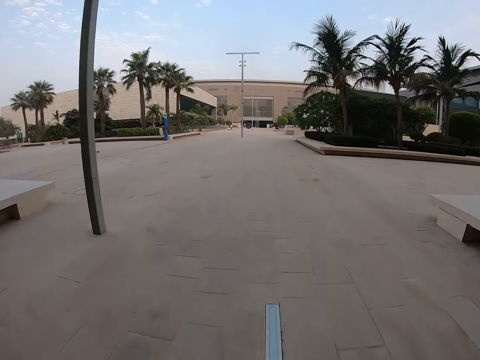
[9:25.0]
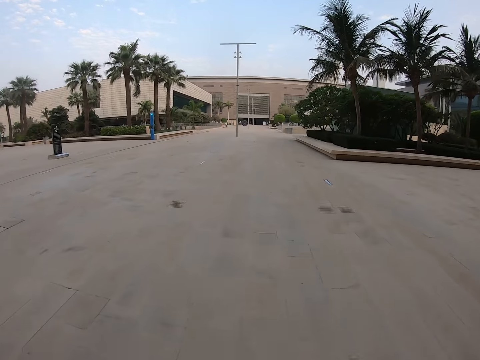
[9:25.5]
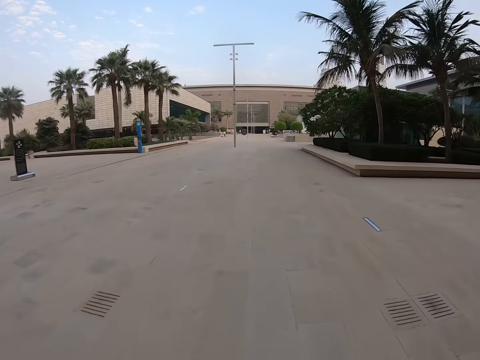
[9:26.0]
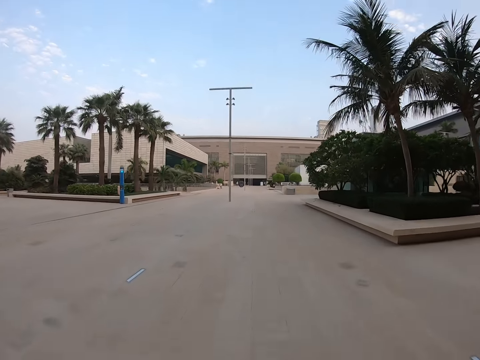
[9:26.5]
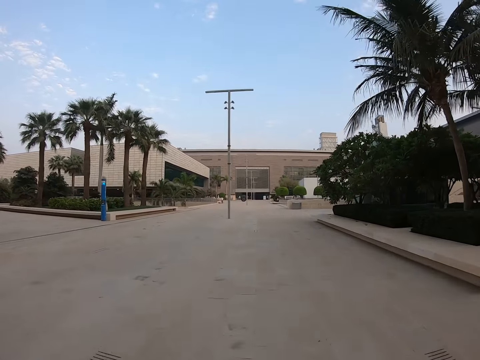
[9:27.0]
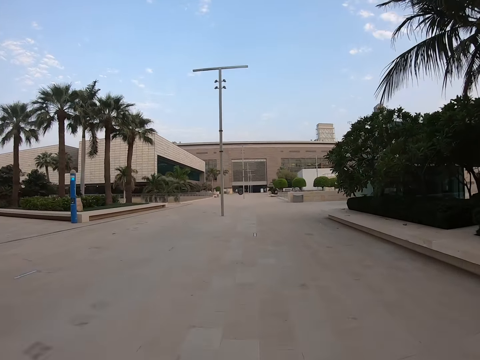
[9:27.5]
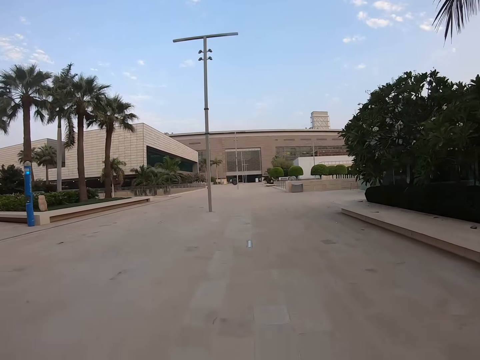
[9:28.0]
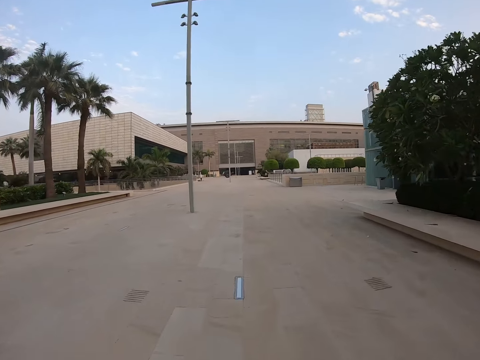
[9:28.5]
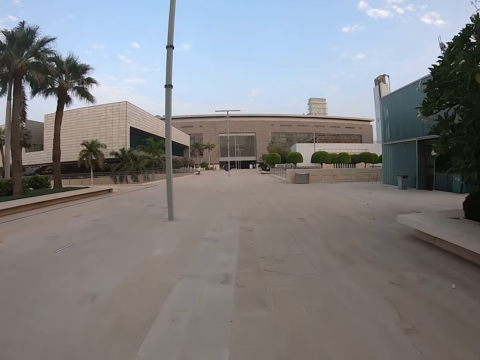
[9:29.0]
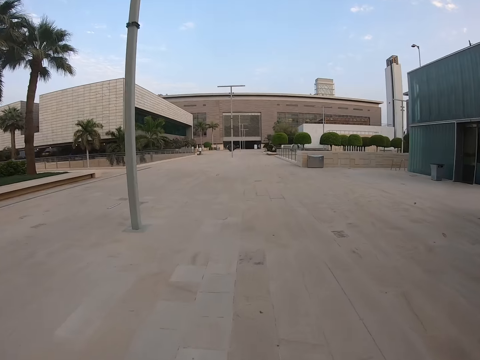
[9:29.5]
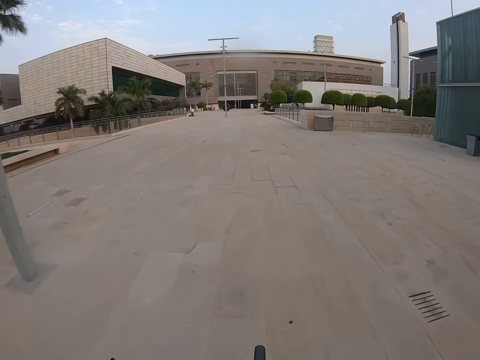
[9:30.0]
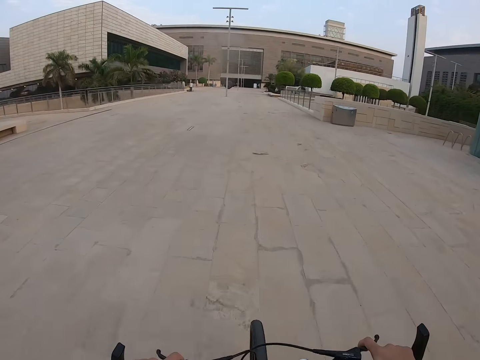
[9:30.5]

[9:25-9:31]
The camera wearer rides the bicycle out of the building.

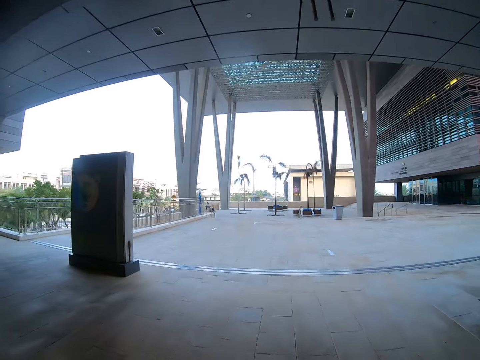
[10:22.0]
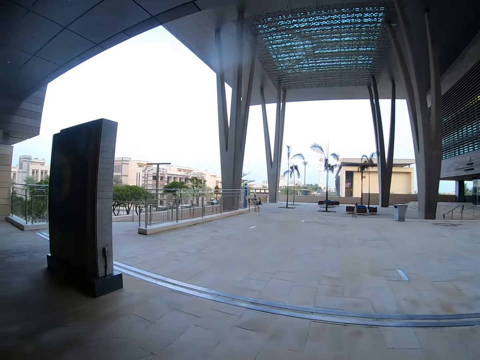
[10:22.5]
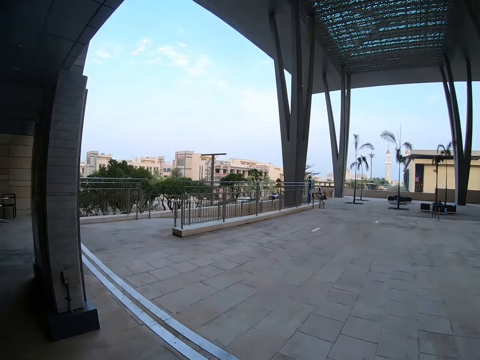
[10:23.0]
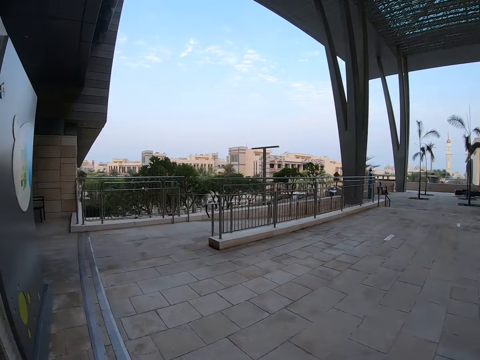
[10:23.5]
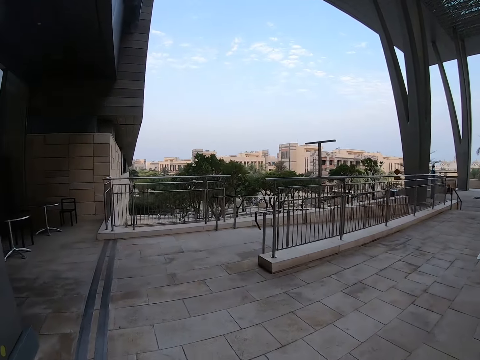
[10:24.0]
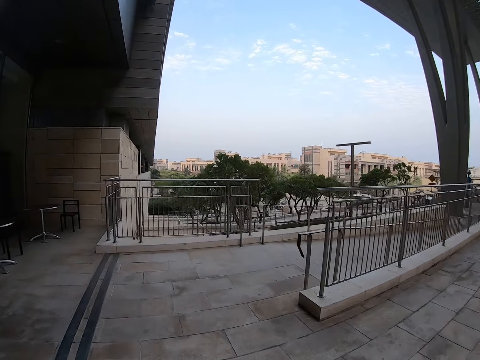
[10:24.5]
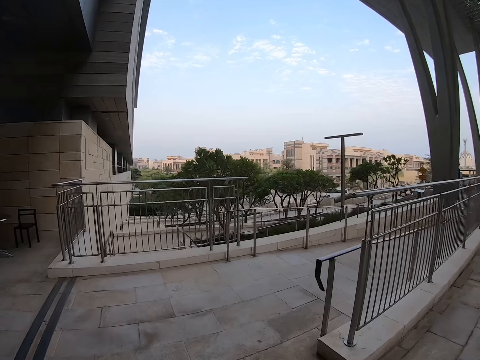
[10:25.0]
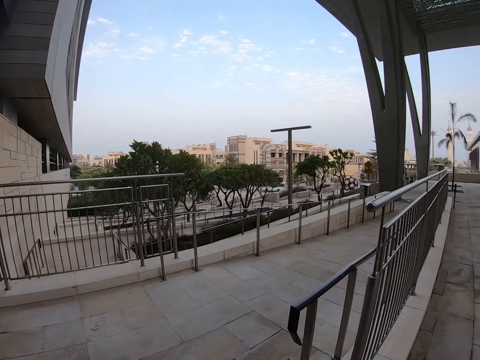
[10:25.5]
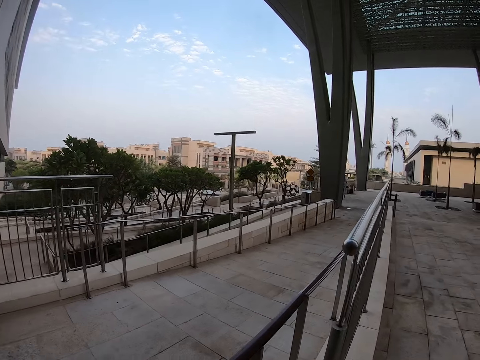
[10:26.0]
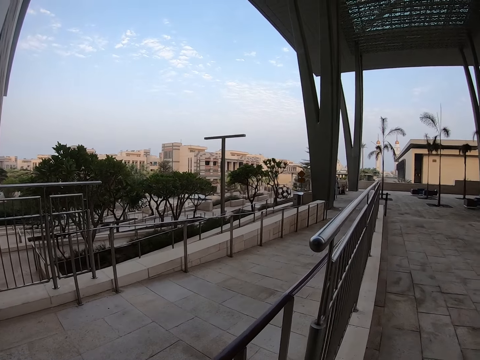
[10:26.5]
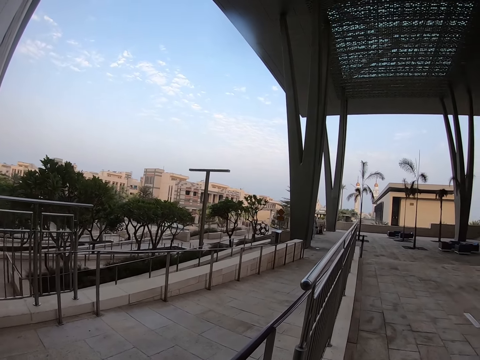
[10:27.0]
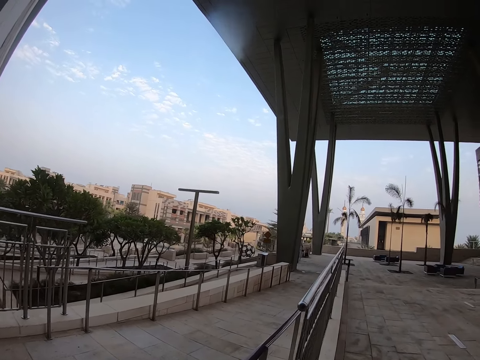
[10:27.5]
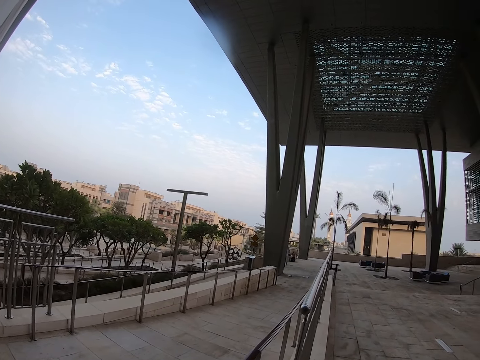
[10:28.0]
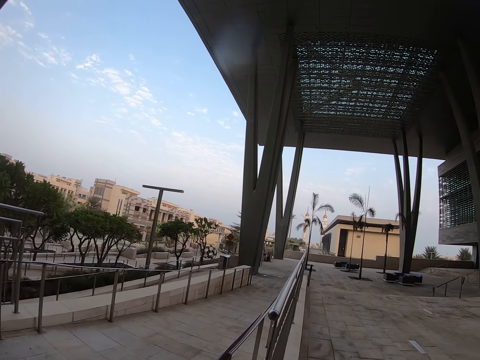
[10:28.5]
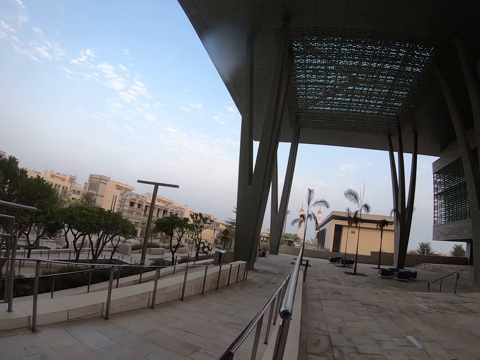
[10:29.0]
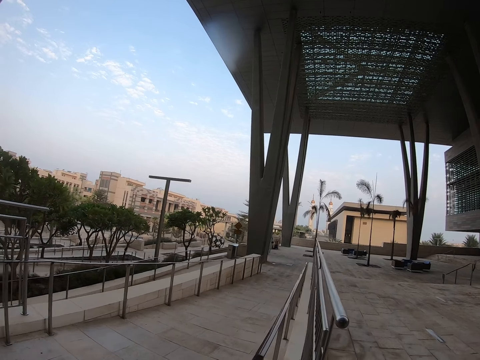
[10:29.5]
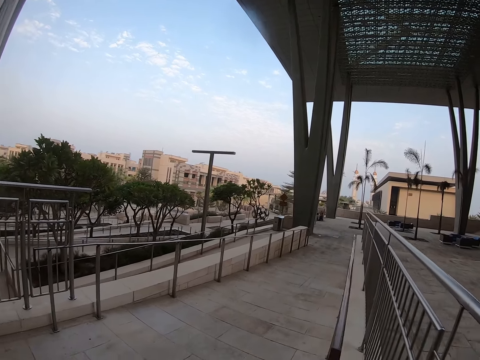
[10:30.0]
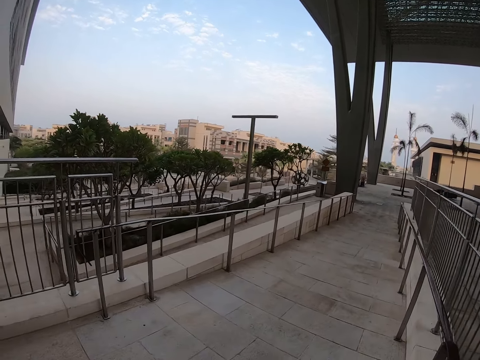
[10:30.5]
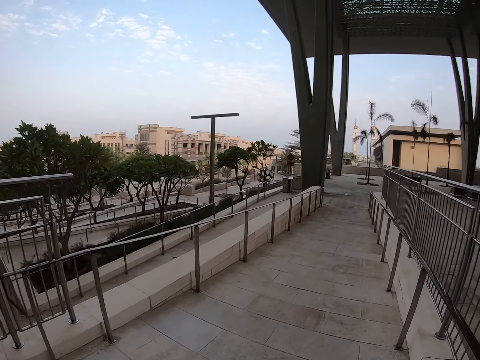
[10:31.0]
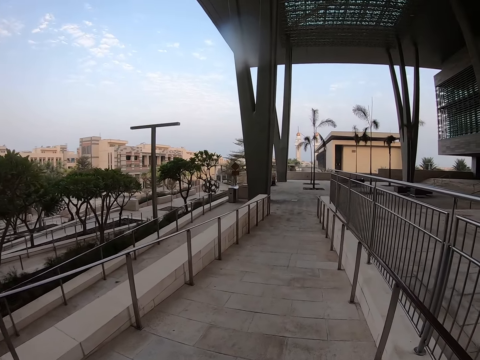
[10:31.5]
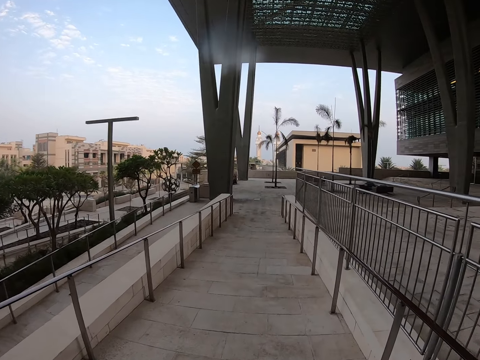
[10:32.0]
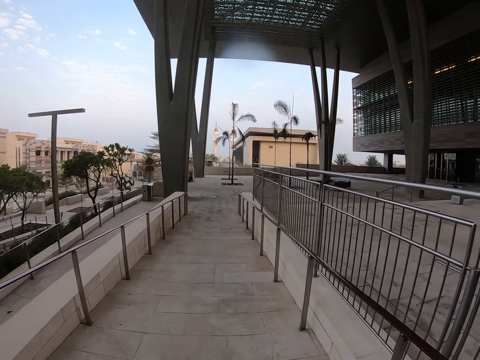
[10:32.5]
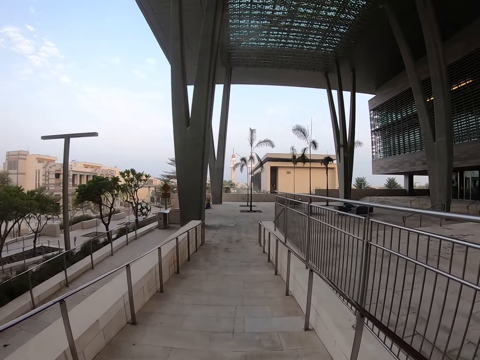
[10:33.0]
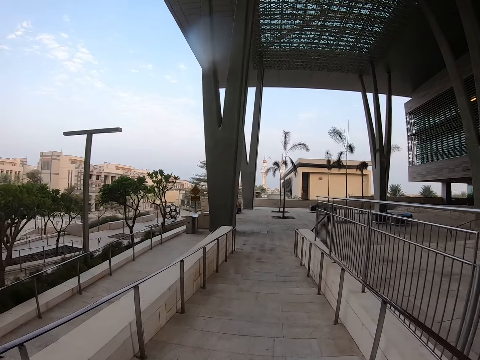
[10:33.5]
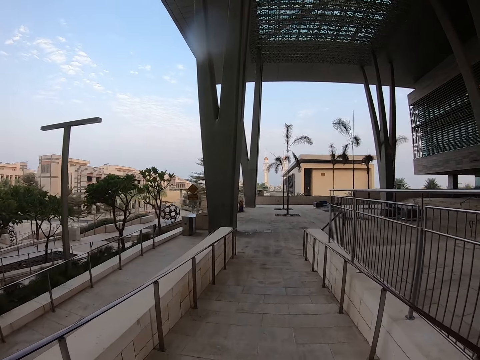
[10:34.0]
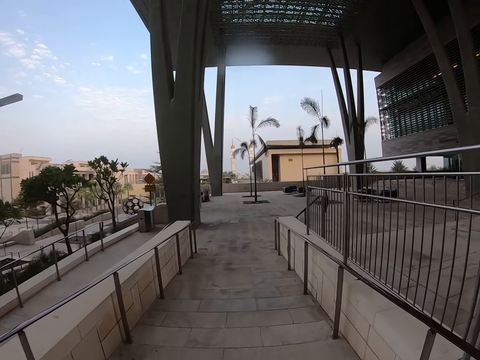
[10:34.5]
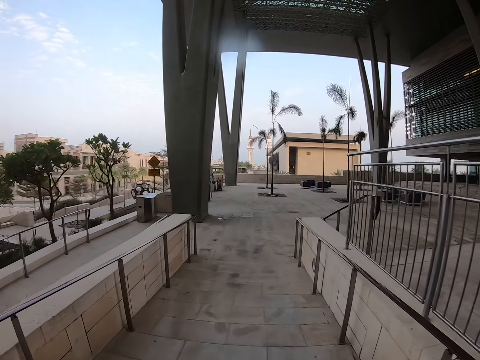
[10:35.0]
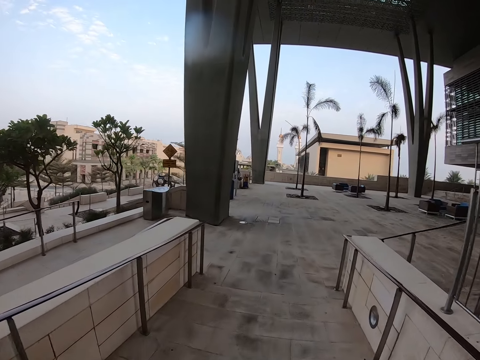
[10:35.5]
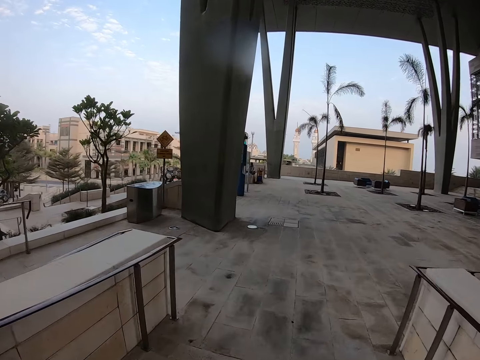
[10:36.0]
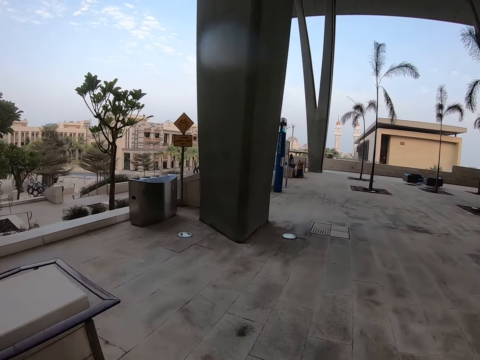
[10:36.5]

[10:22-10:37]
The camera wearer looks around the compound. They stop riding the bike. They look around the compound. They ride around the compound.

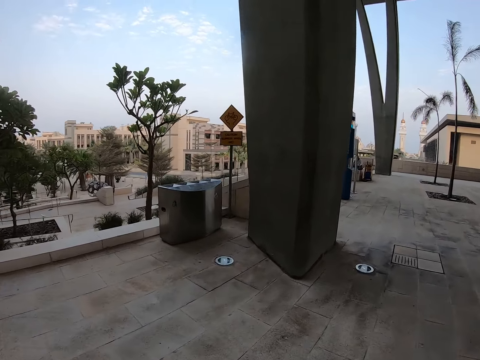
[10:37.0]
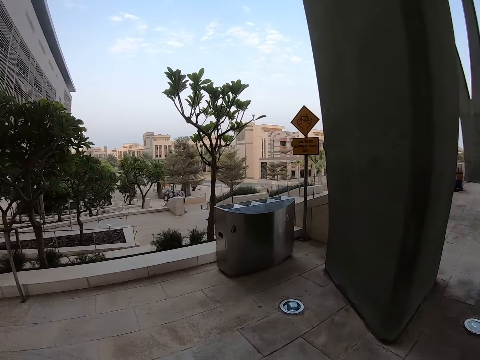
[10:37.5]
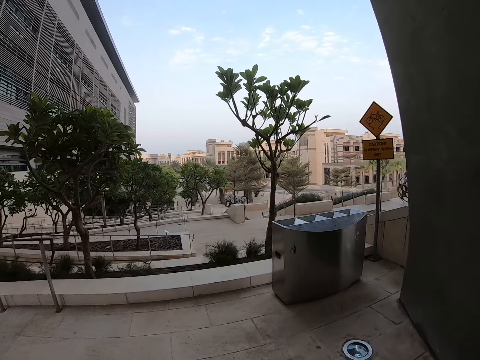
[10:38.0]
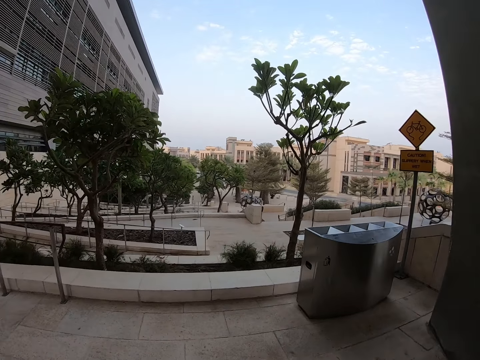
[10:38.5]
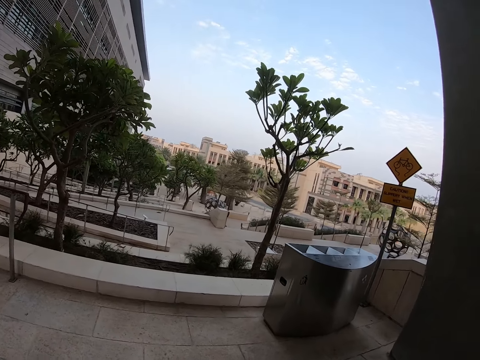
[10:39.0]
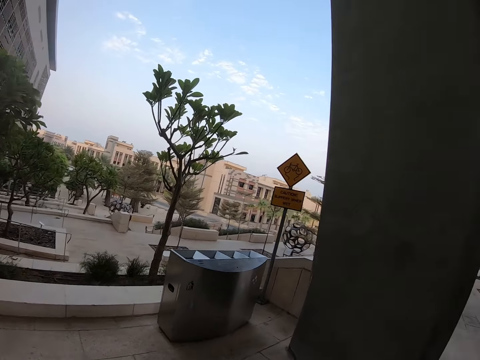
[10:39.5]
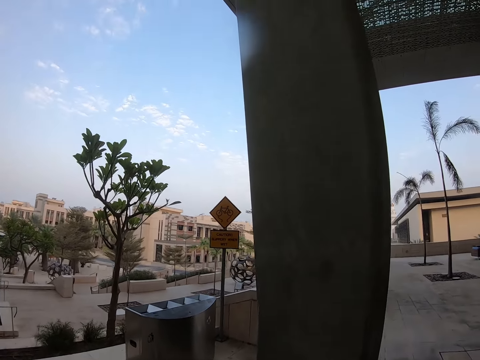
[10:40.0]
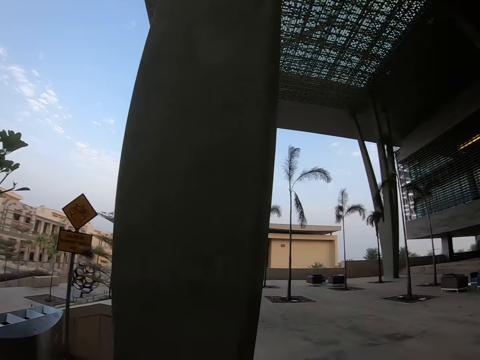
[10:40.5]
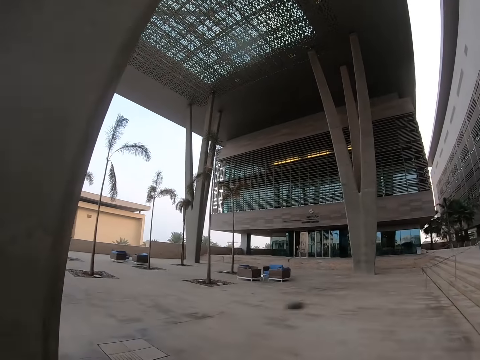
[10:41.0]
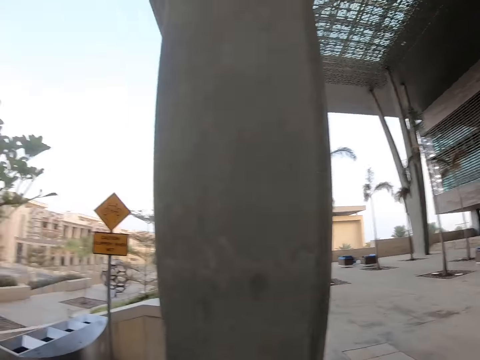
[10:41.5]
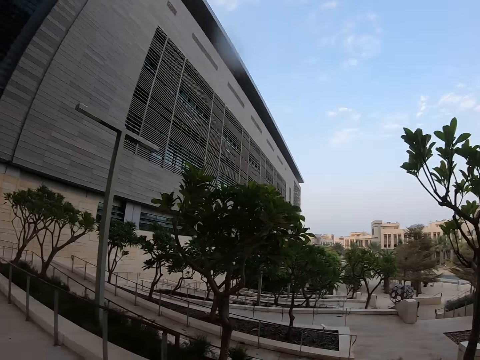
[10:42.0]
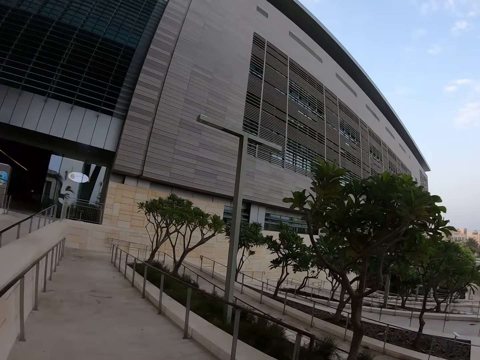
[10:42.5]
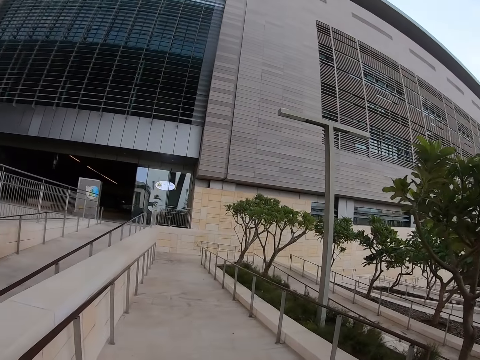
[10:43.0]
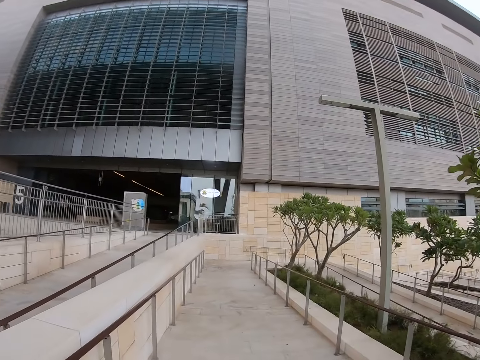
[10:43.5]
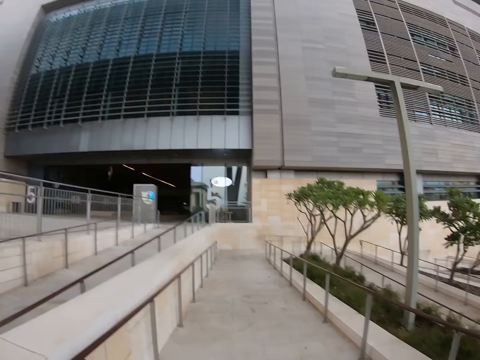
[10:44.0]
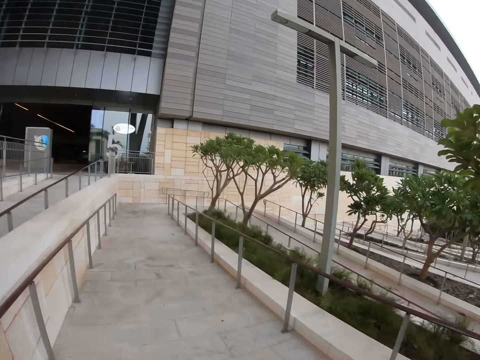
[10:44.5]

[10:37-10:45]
The camera wearer looks around the compound. They ride the bicycle out of the building. They walk around the compound.
